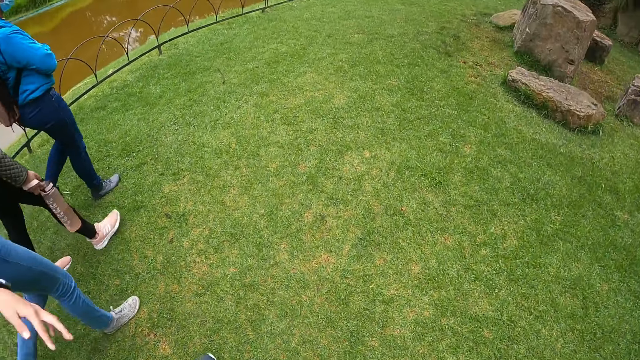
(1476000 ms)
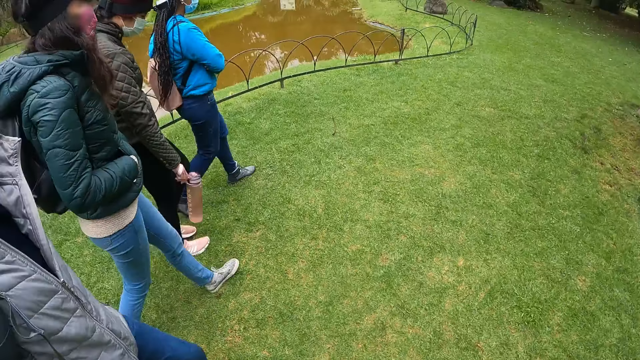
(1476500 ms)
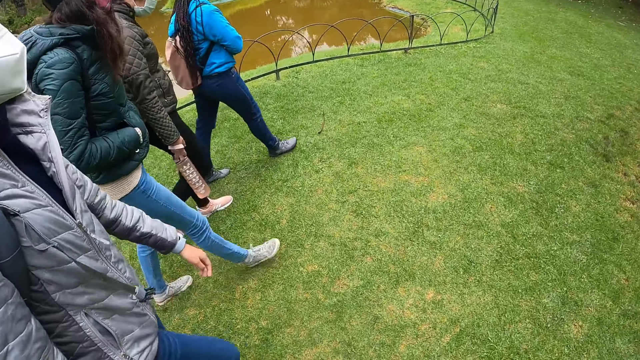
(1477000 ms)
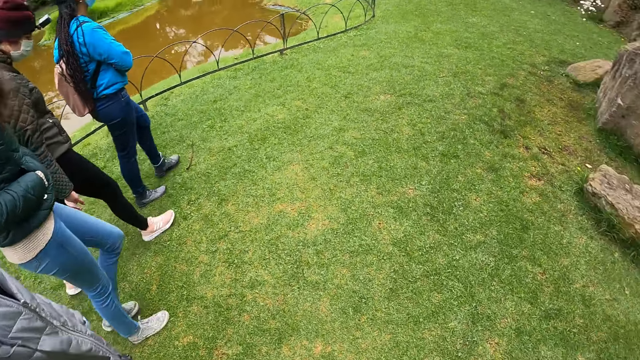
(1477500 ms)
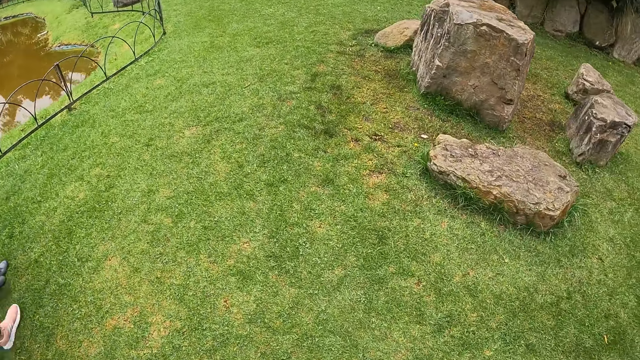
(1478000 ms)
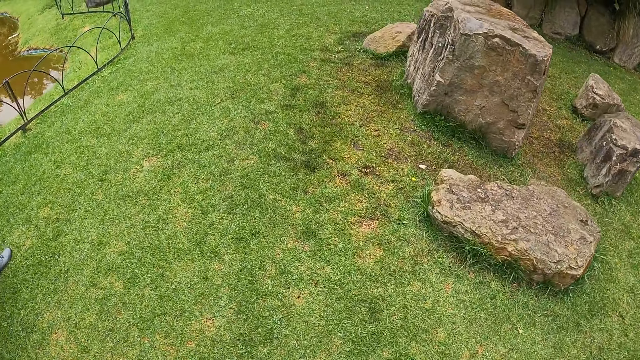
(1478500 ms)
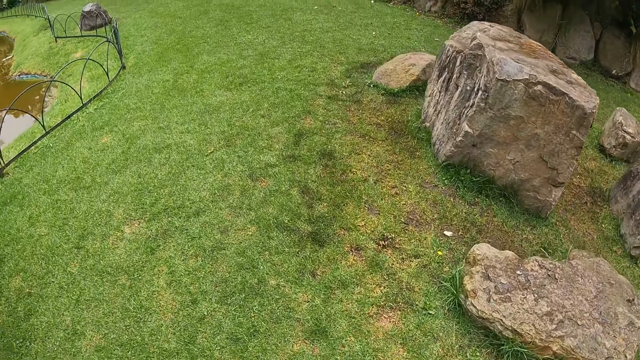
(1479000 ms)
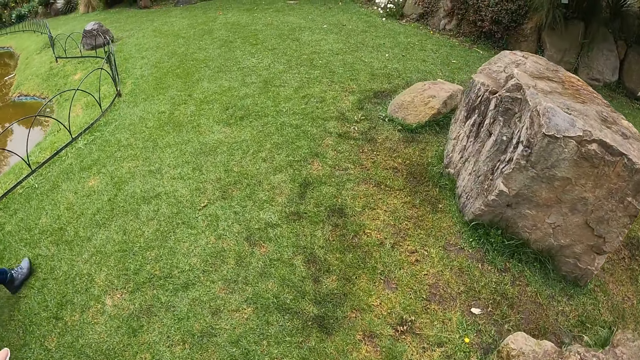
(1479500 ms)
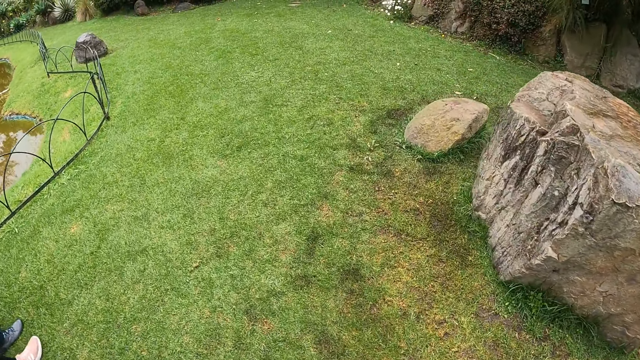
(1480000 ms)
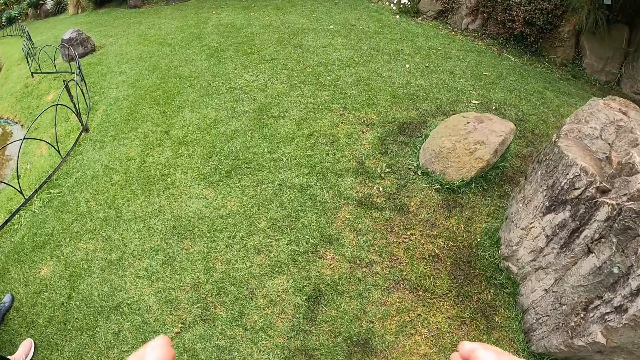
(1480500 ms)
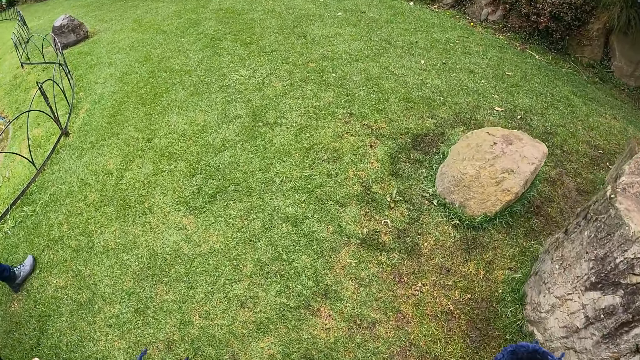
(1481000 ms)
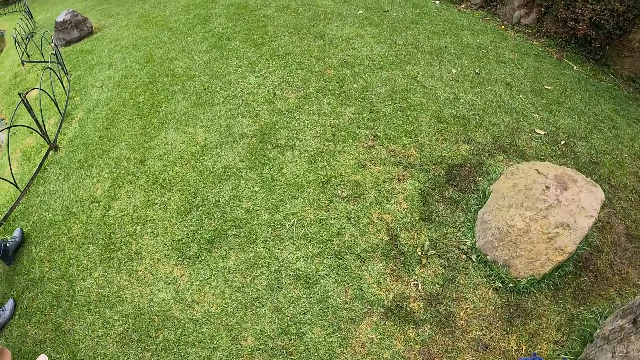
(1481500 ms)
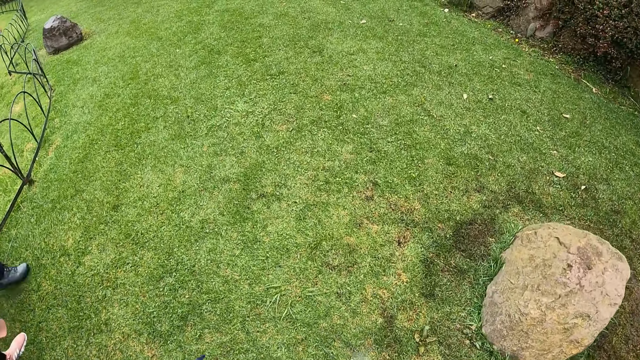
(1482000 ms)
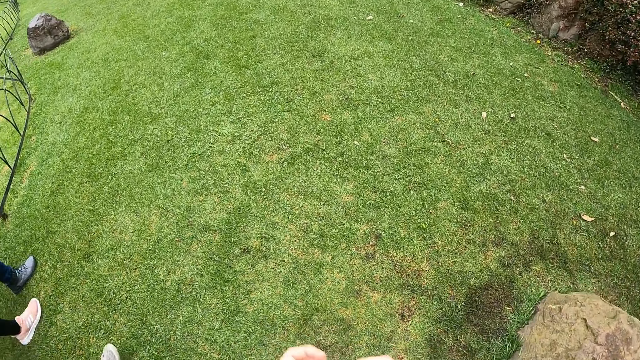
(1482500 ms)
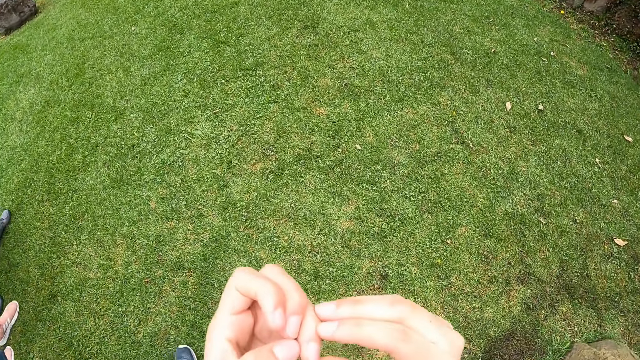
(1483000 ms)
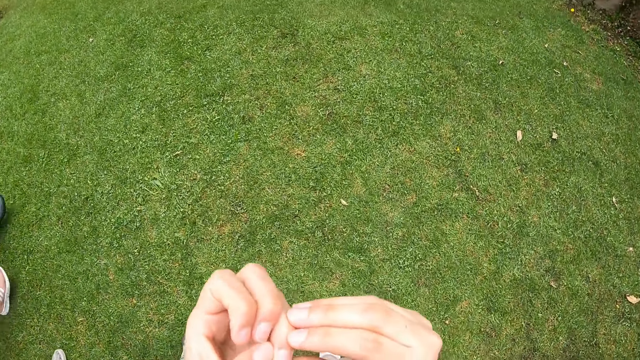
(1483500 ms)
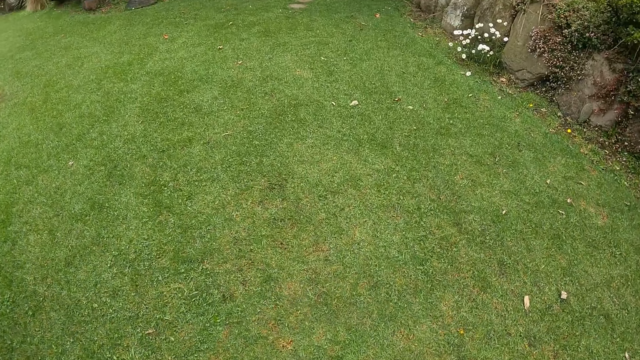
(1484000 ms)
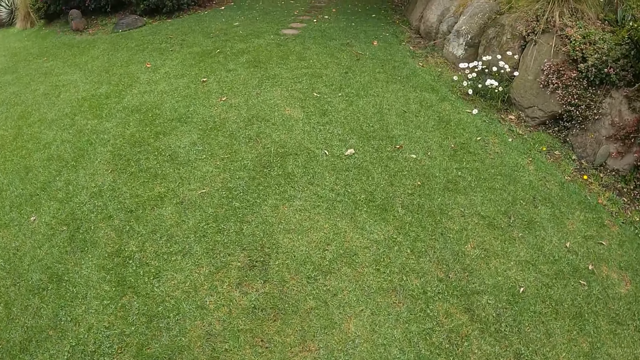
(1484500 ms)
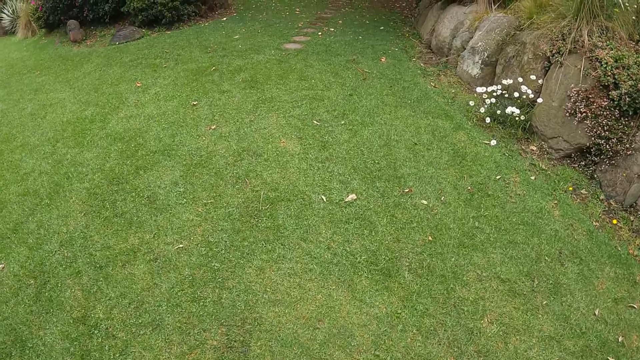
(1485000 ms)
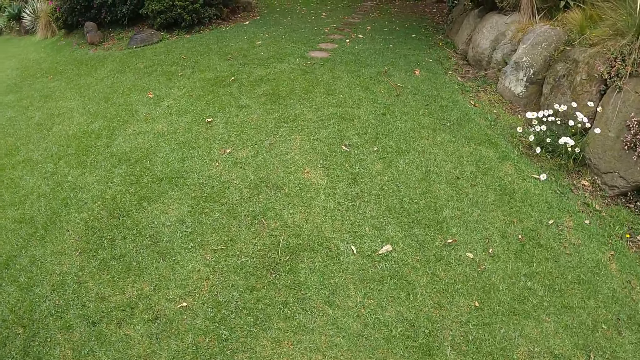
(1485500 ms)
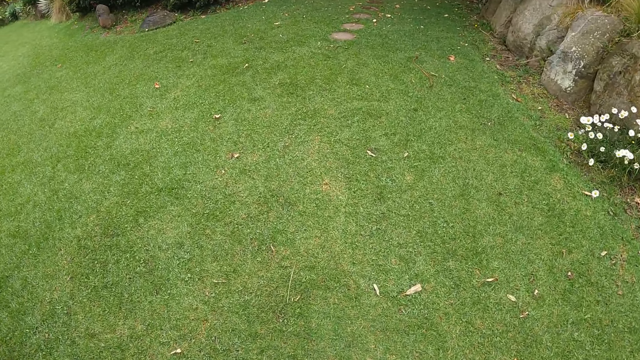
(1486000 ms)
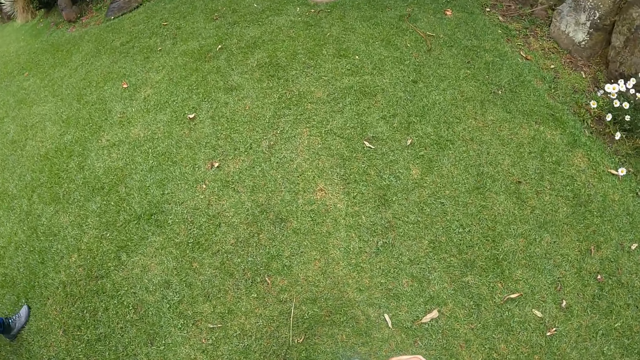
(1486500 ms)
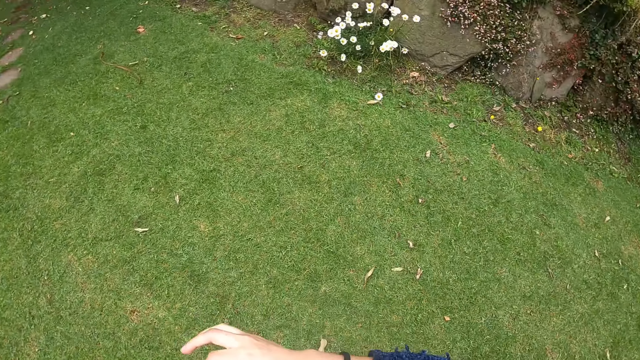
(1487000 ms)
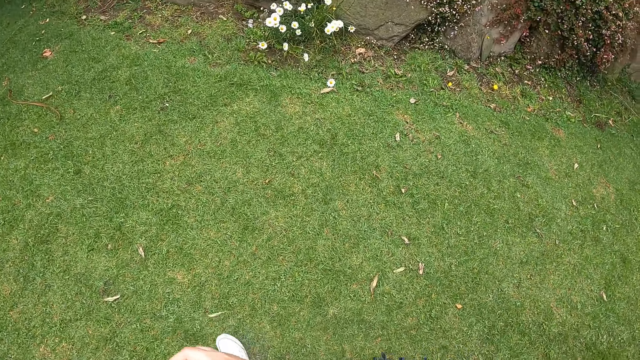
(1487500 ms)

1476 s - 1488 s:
The camera wearer touches her face with both hands.

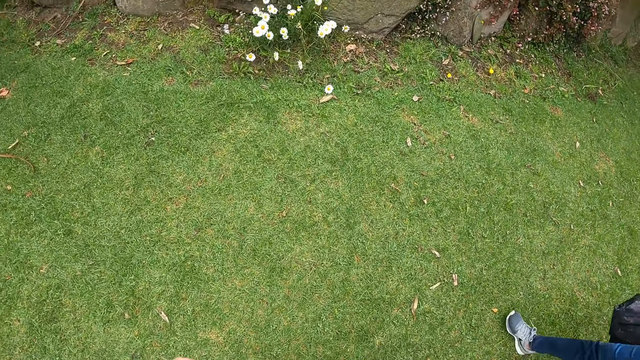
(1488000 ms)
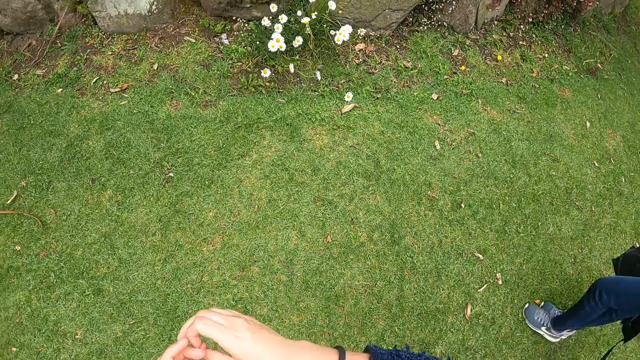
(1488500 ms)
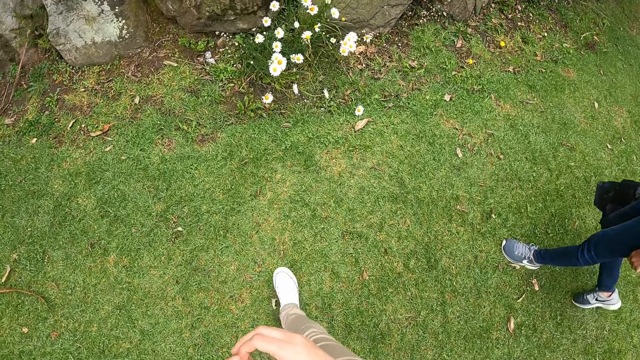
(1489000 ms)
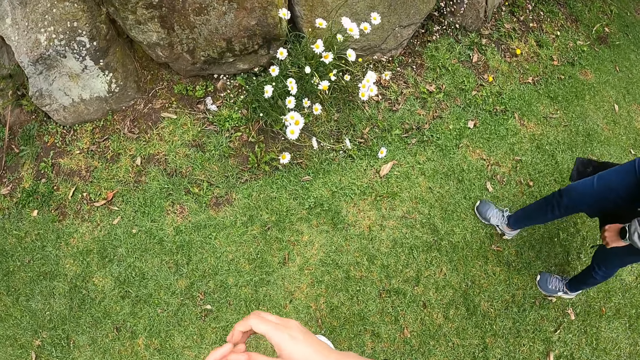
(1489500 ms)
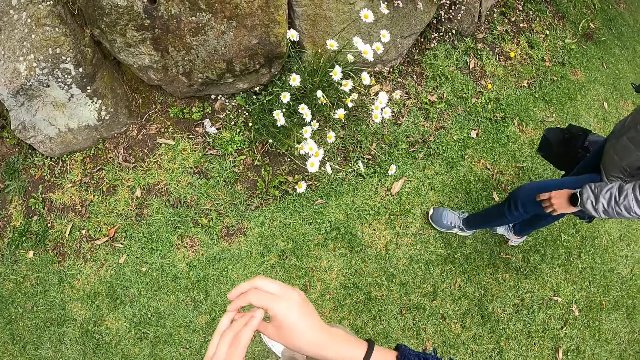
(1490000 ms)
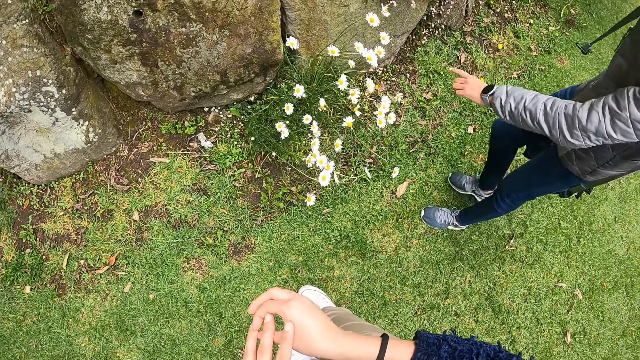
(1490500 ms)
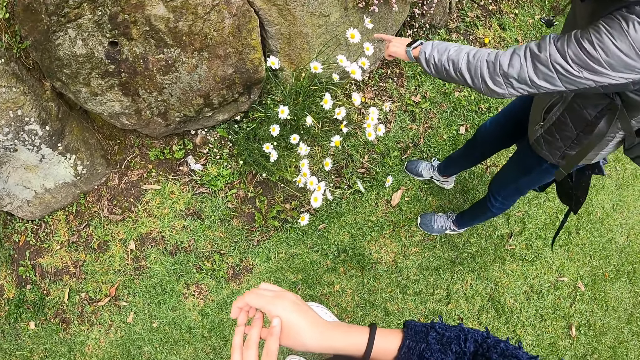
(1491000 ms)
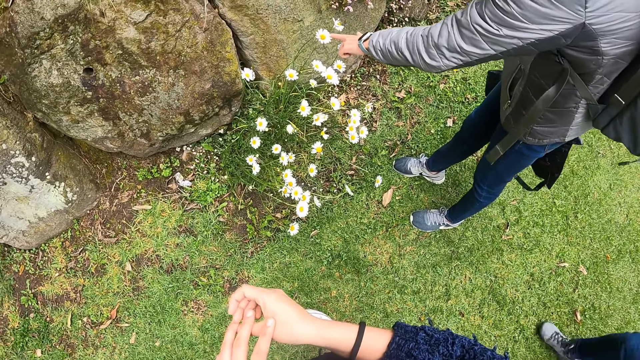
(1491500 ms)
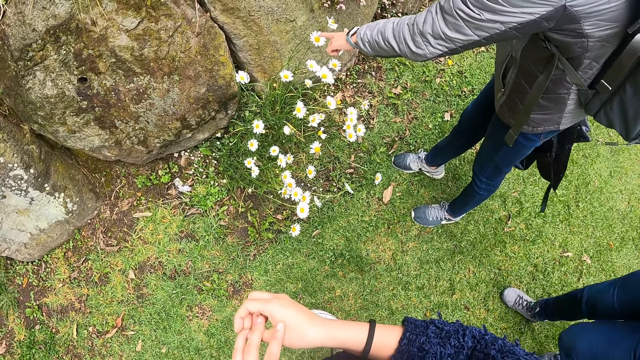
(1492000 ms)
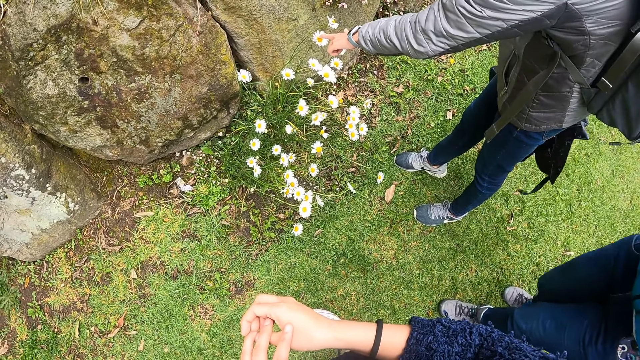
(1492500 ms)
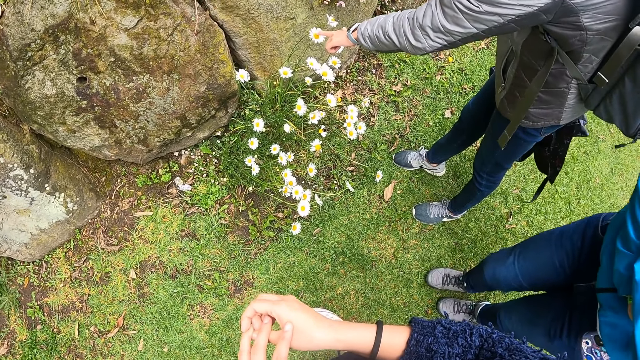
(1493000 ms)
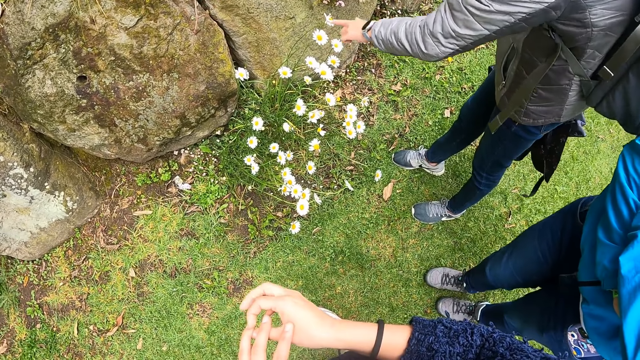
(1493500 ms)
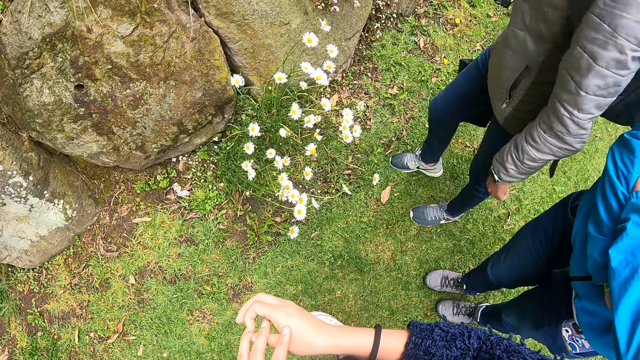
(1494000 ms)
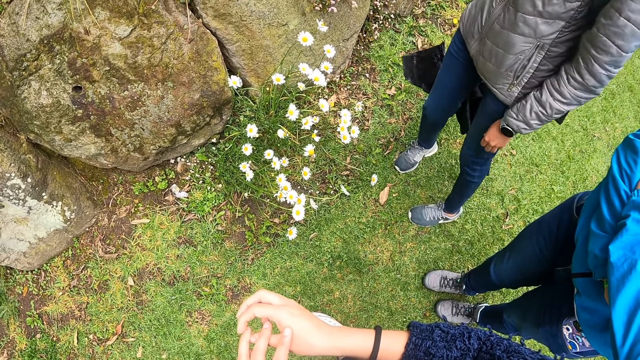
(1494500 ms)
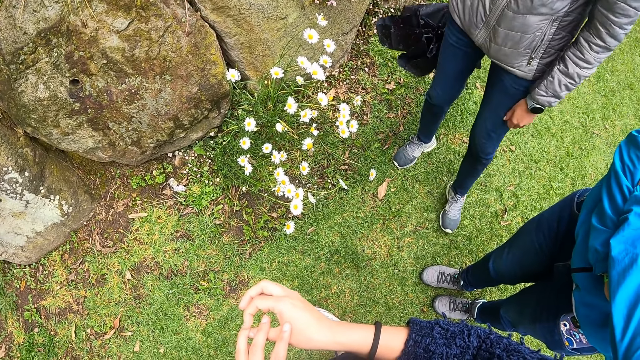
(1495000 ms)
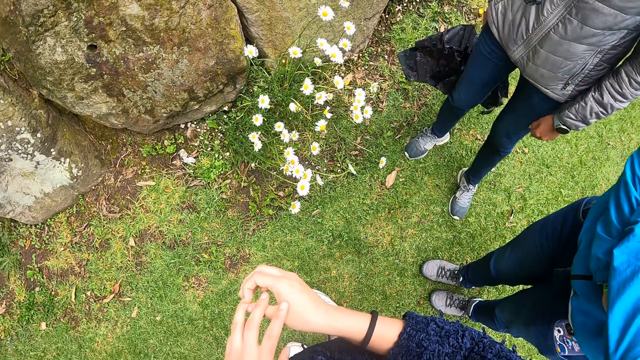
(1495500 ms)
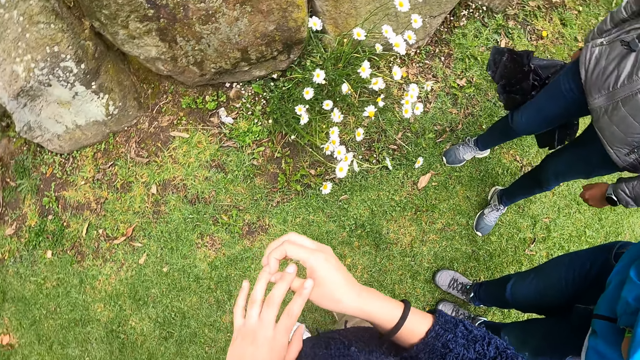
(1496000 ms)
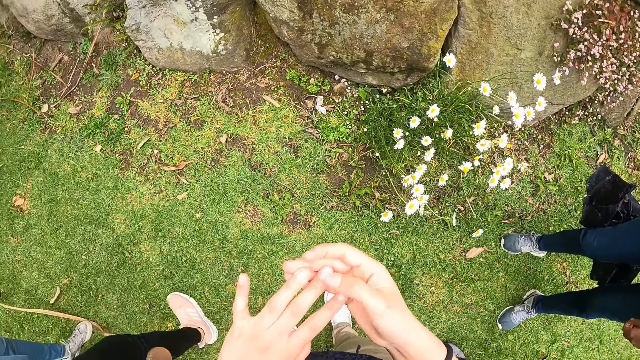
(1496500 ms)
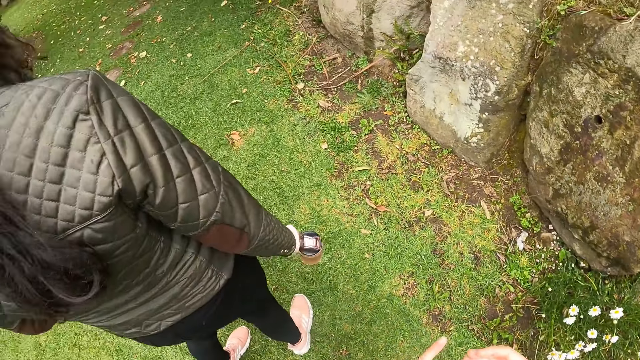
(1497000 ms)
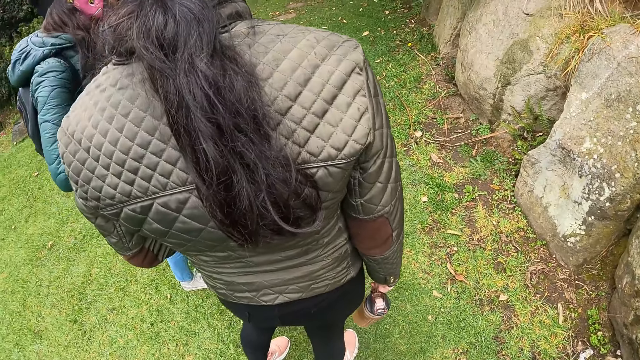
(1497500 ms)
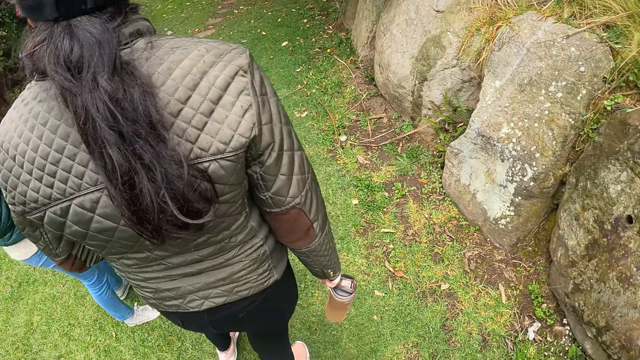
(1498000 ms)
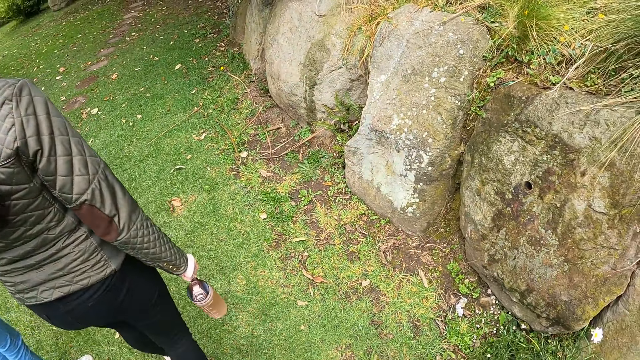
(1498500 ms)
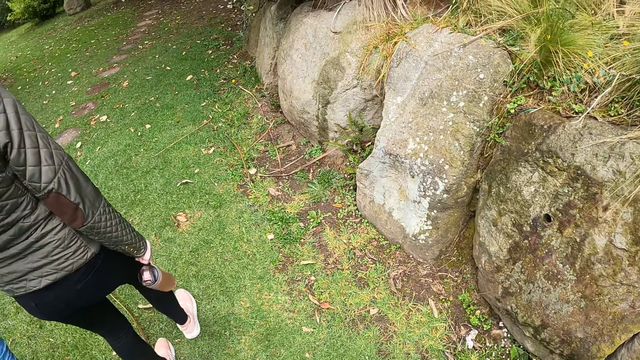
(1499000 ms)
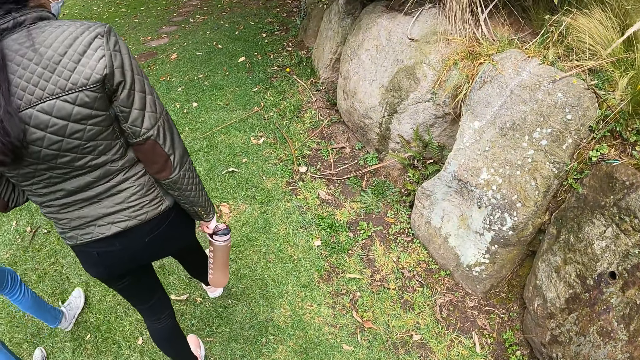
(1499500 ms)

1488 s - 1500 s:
A woman touches a white sunflower with her left hand. The camera wearer looks around. Another woman interacts with a third woman.
